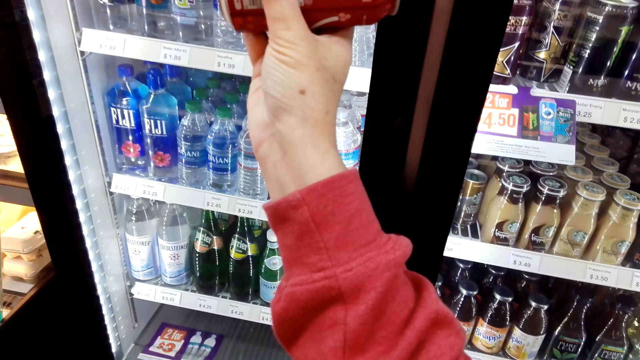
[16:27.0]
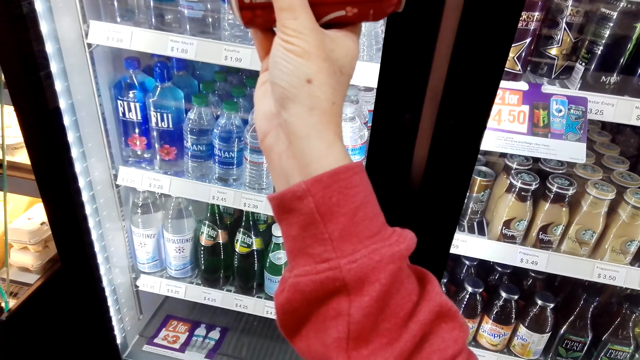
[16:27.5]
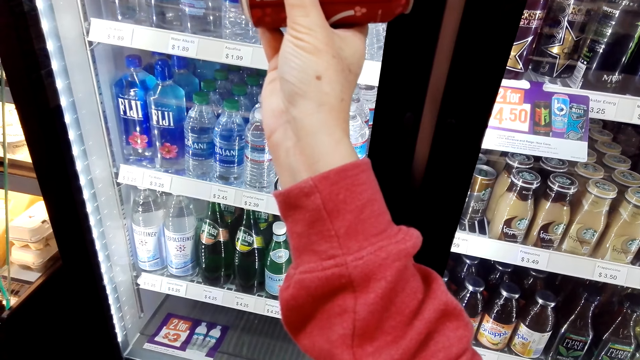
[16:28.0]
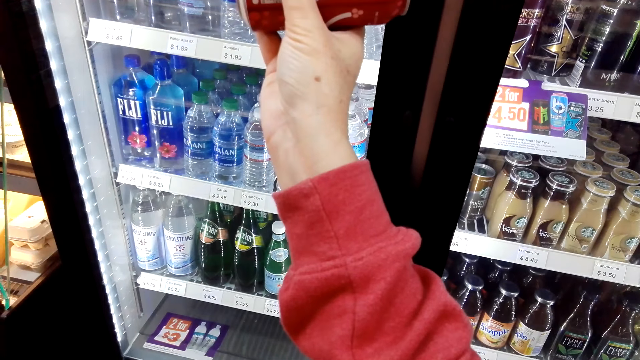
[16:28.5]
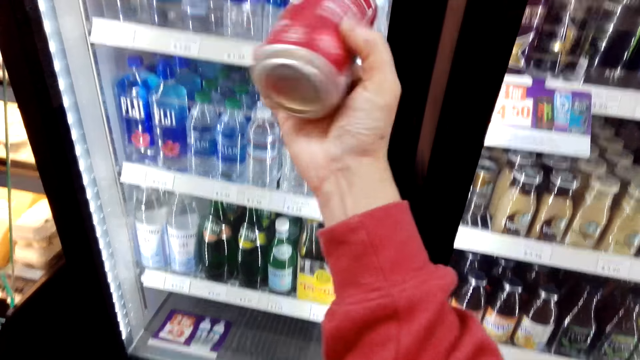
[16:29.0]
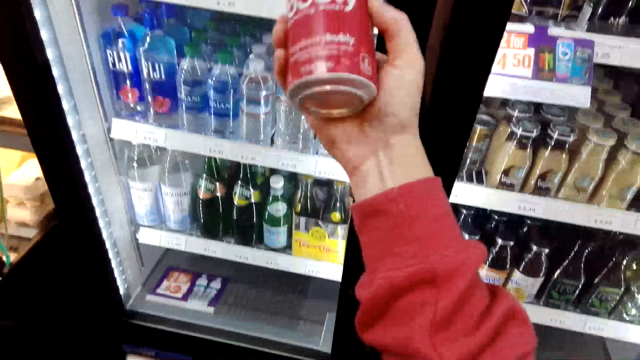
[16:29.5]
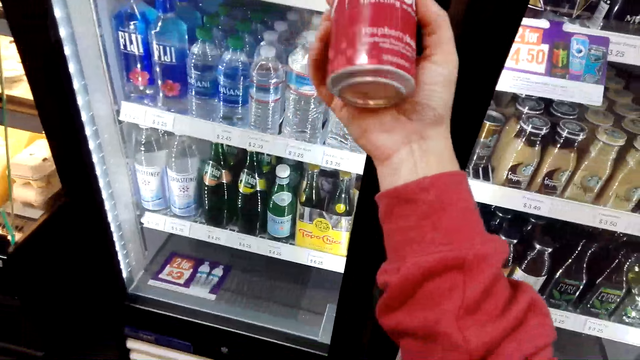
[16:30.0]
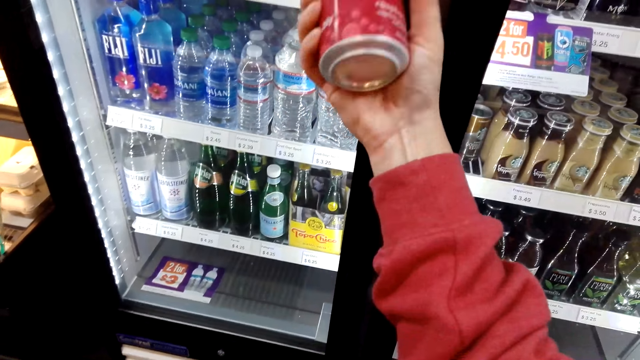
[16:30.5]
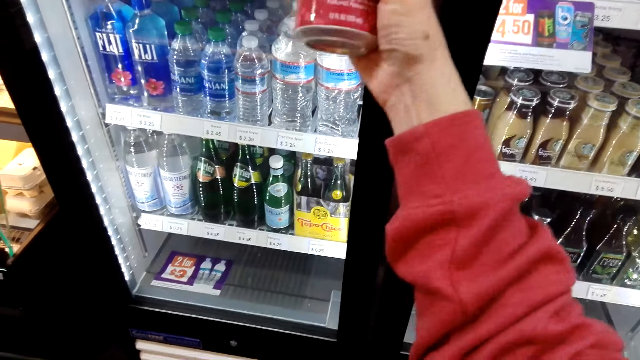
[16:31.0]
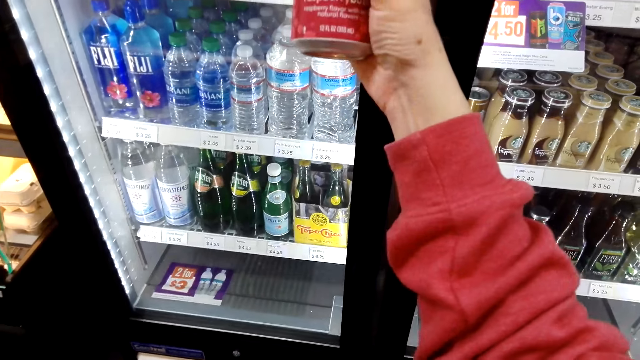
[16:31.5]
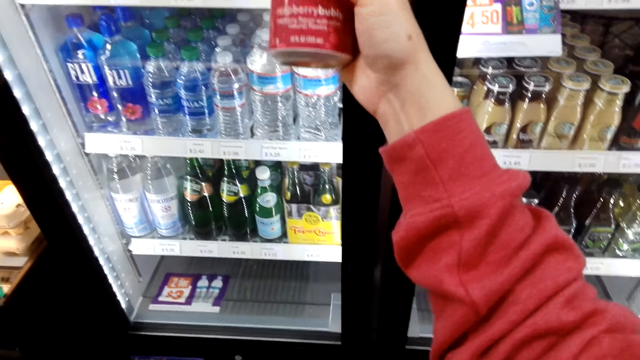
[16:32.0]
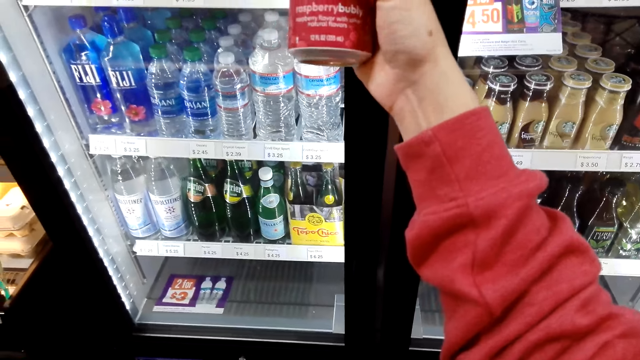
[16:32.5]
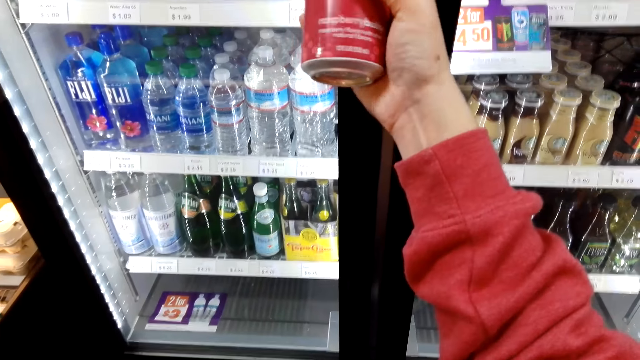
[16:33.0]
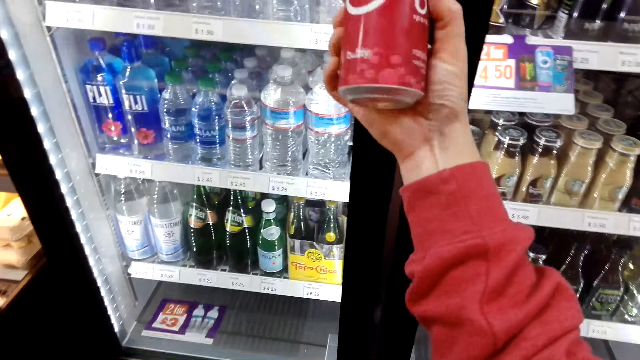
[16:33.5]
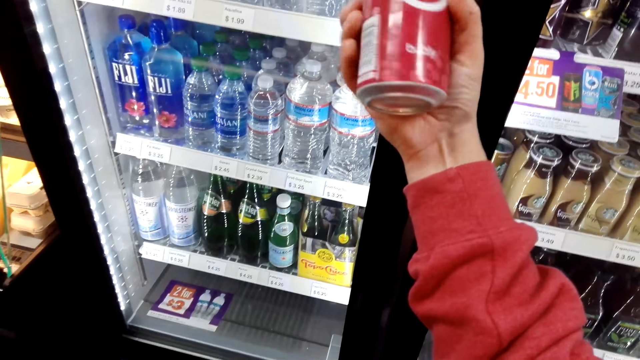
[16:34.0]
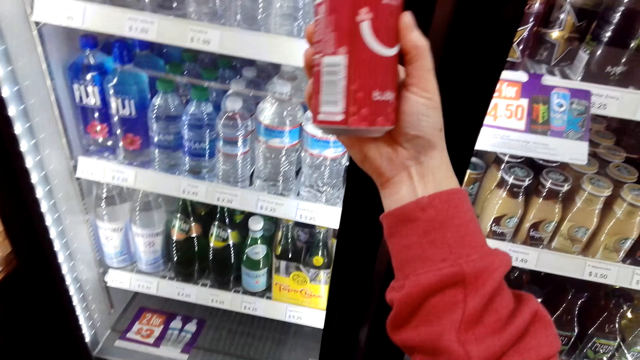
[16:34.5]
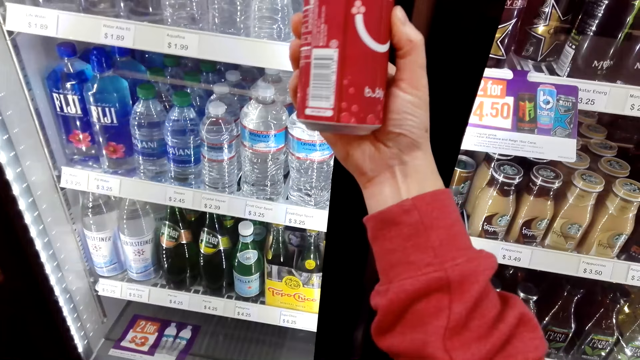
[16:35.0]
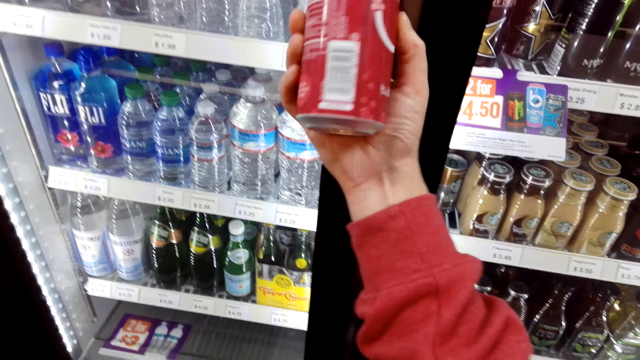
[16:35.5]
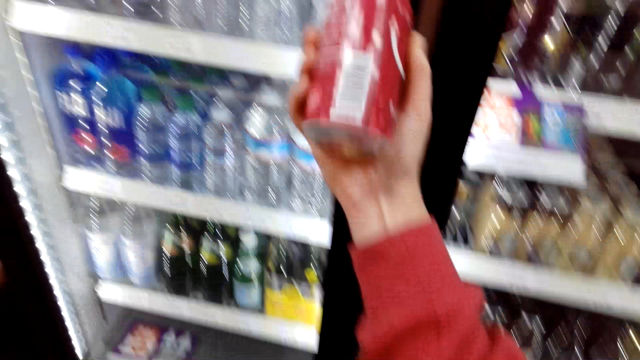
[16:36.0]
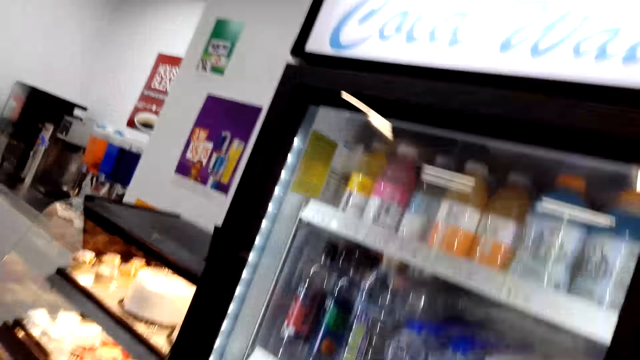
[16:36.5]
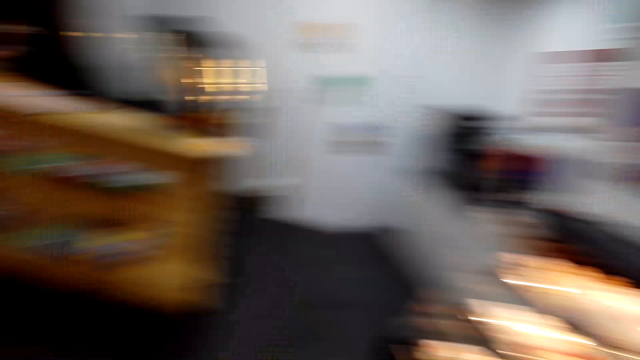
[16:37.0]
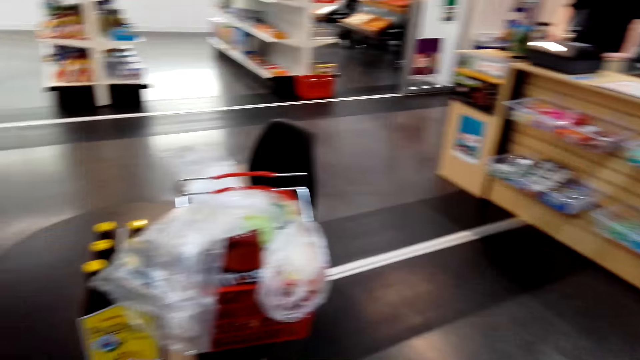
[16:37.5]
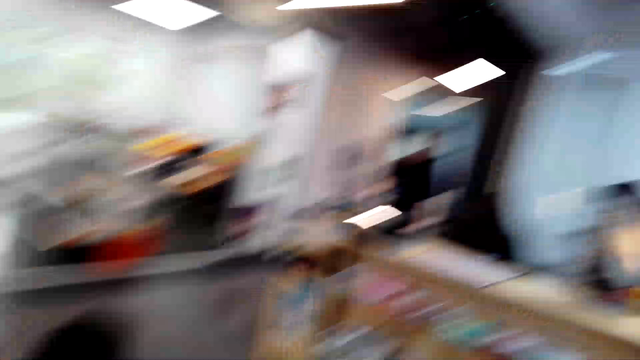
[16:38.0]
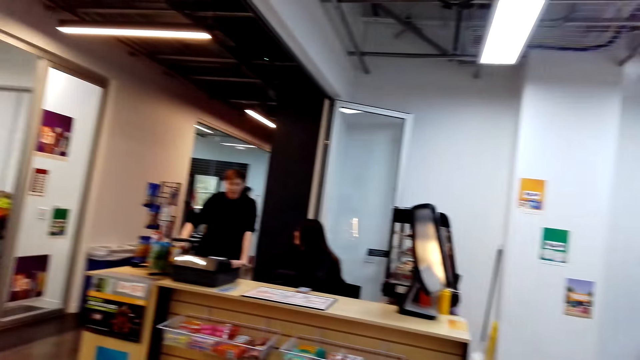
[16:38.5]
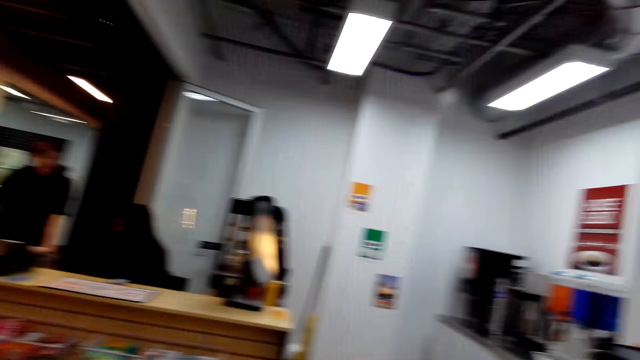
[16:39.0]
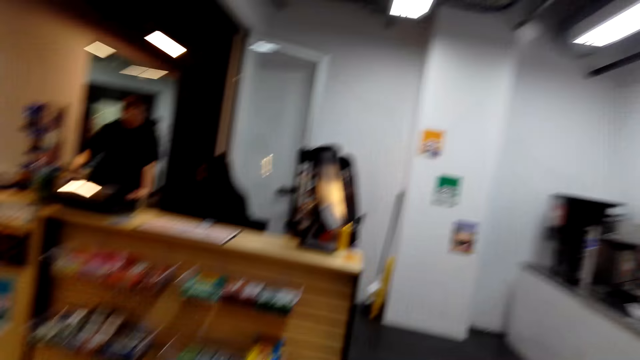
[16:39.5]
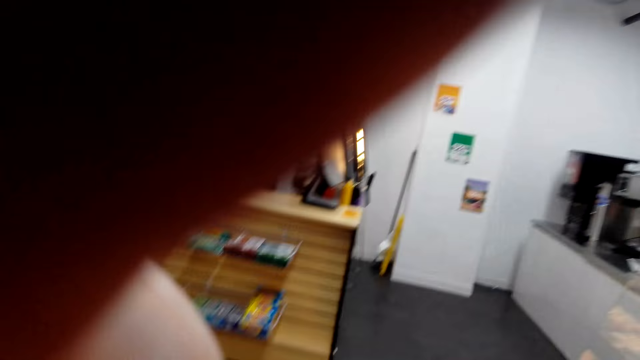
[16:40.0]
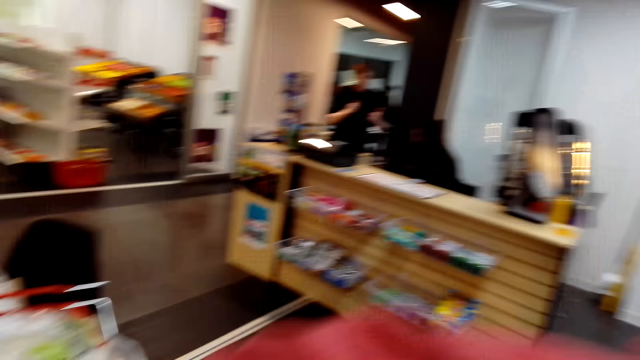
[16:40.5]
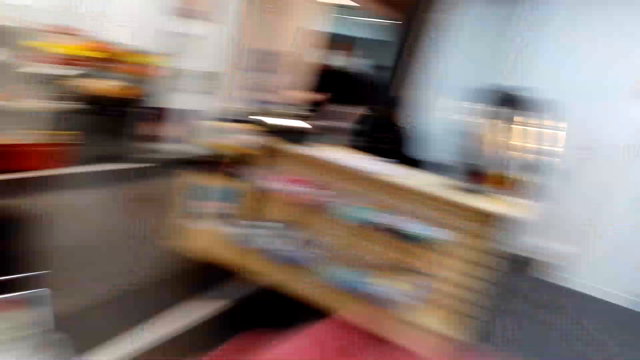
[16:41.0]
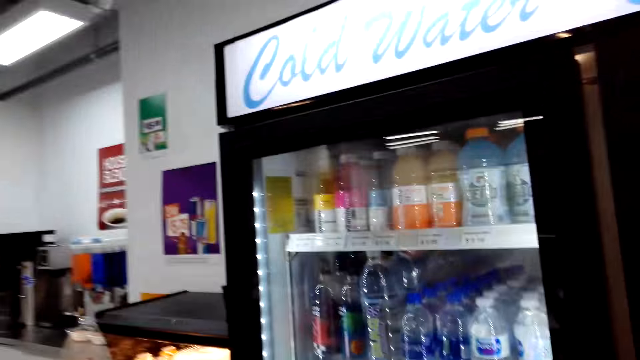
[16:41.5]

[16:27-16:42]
The camera wearer rotates the bubbly bottle. They read the bubbly bottle. They rotate the bubbly bottle. They read the bubbly bottle. They walk in the supermarket. A man stands near someone. The camera wearer looks around. They fix the camera. They walk around.

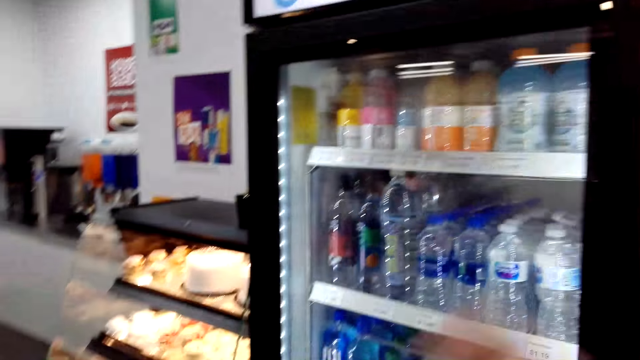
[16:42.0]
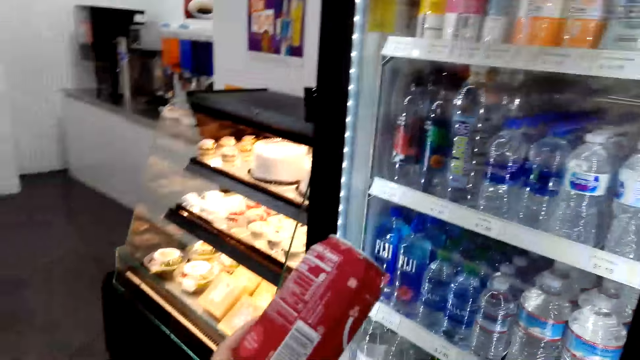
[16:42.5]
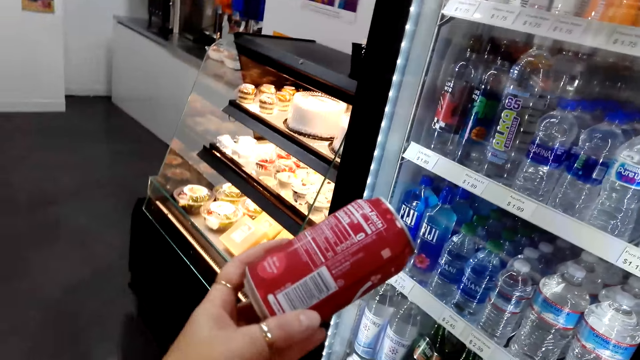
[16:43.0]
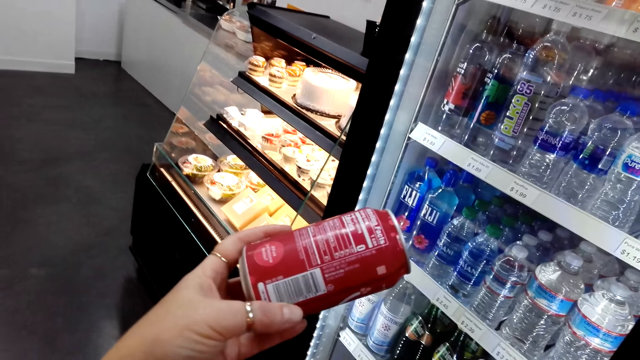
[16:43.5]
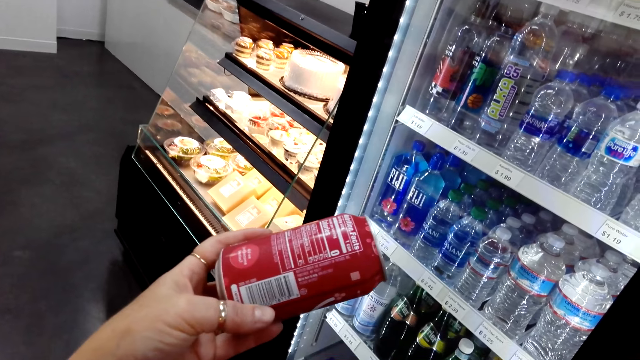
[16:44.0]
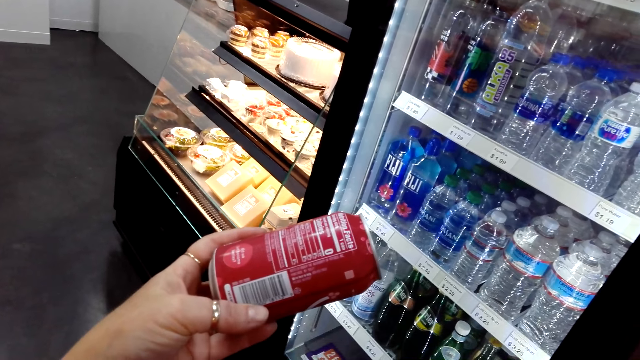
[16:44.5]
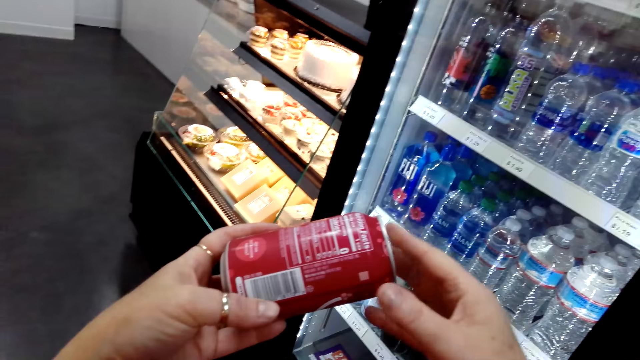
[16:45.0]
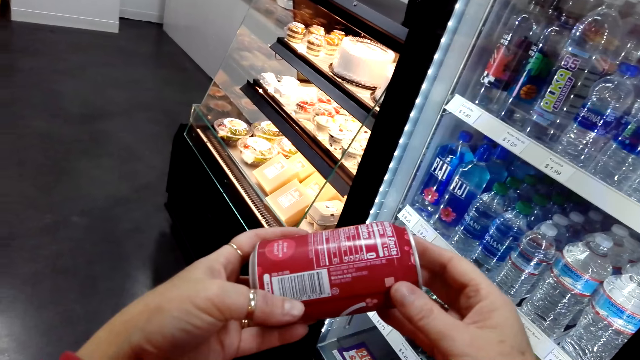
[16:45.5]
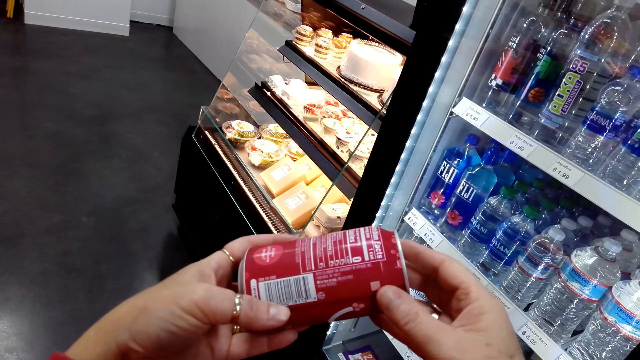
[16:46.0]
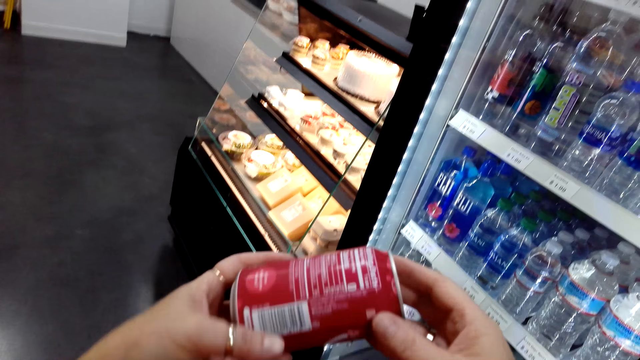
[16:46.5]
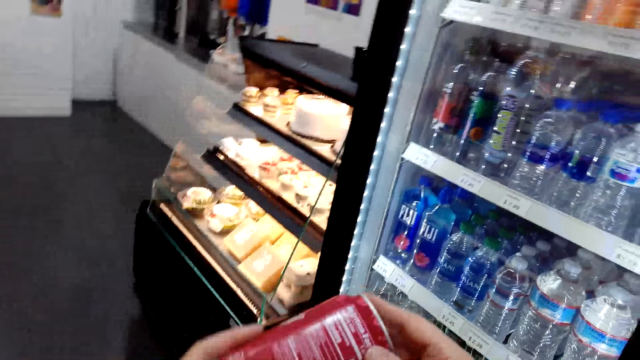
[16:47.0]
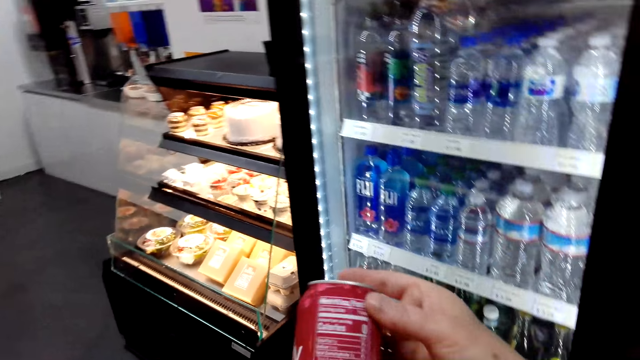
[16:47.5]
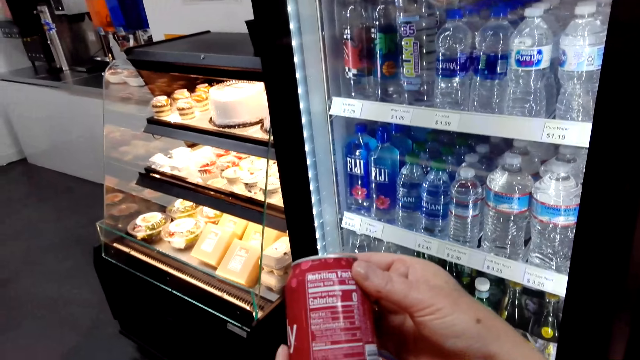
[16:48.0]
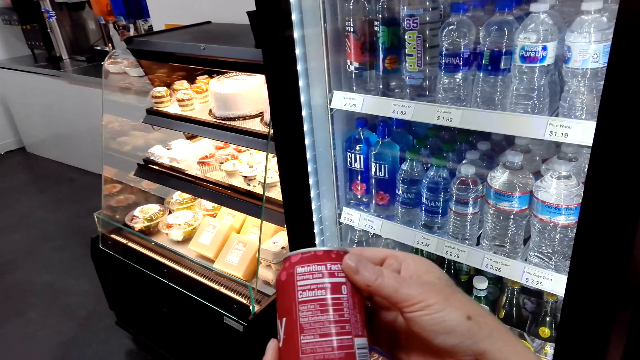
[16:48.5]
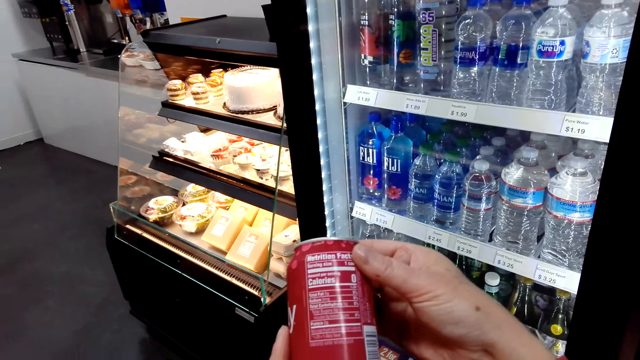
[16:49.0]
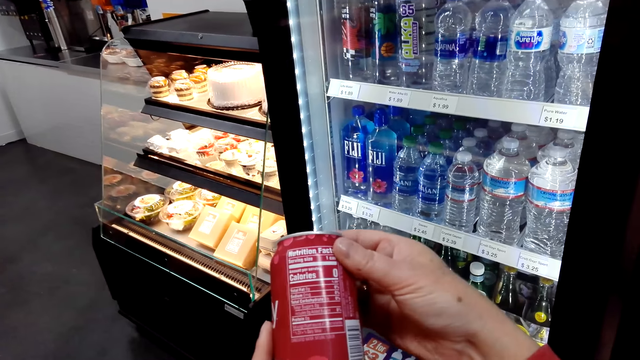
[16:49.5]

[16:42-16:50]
The camera wearer reads the bubbly bottle. They hold the bubbly bottle with both hands.
